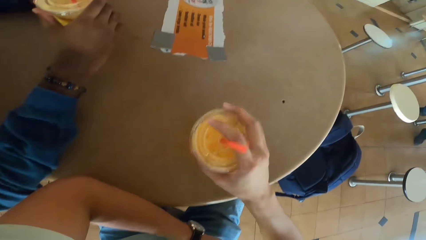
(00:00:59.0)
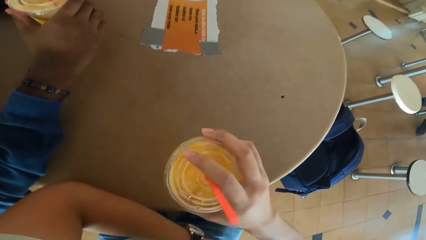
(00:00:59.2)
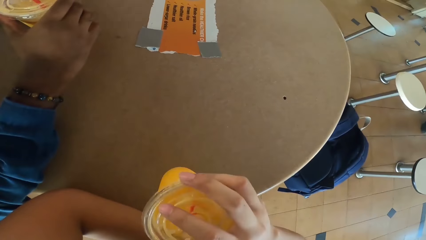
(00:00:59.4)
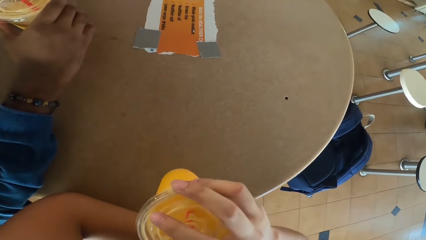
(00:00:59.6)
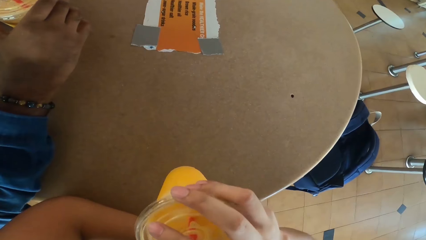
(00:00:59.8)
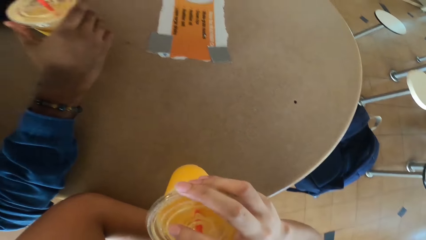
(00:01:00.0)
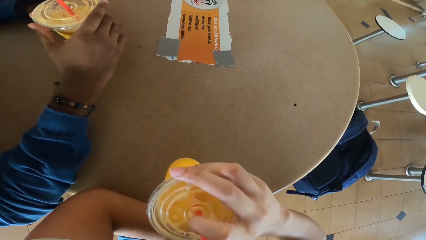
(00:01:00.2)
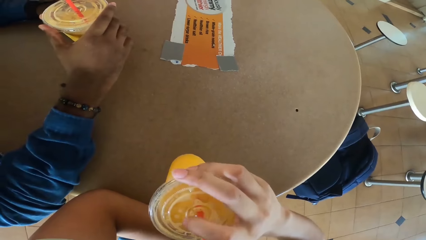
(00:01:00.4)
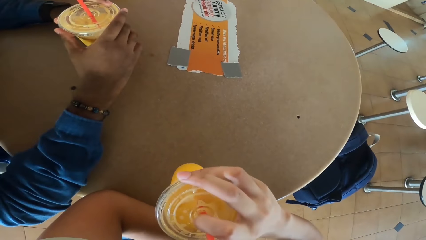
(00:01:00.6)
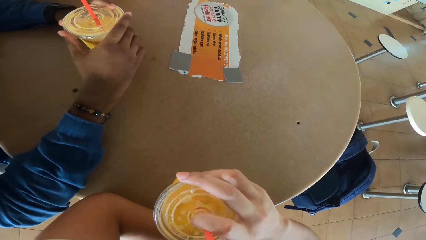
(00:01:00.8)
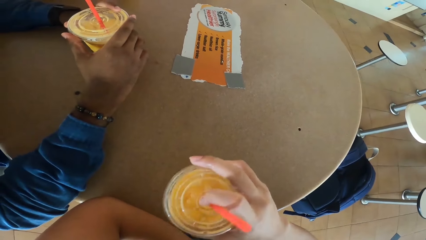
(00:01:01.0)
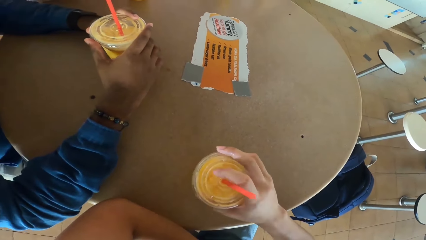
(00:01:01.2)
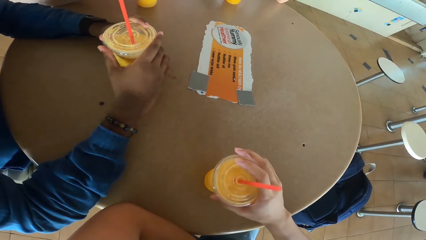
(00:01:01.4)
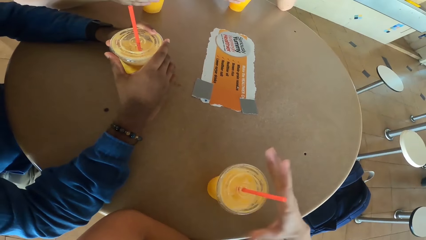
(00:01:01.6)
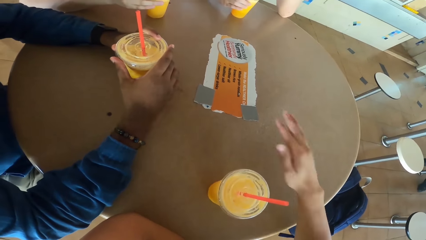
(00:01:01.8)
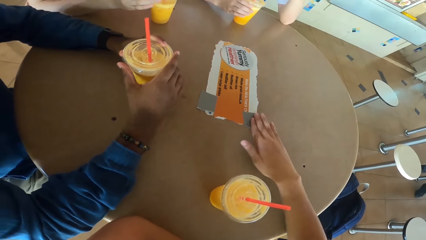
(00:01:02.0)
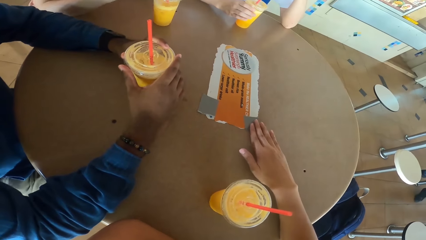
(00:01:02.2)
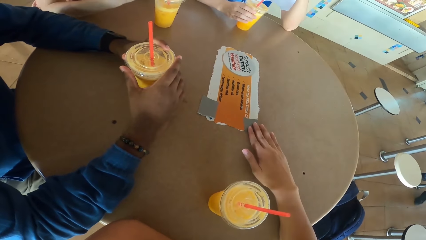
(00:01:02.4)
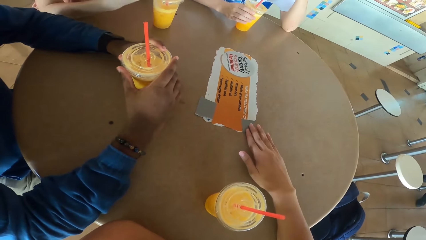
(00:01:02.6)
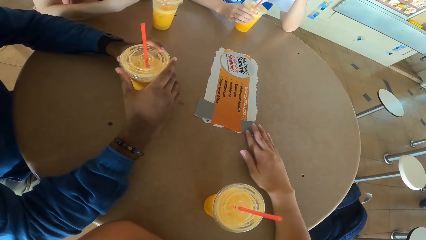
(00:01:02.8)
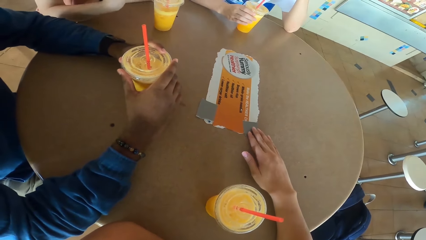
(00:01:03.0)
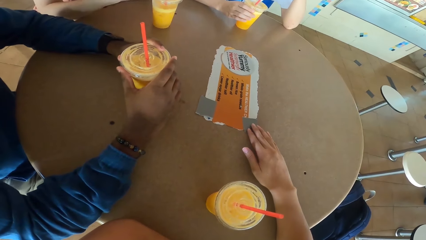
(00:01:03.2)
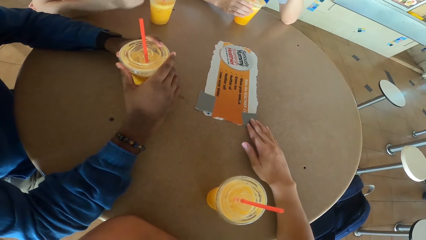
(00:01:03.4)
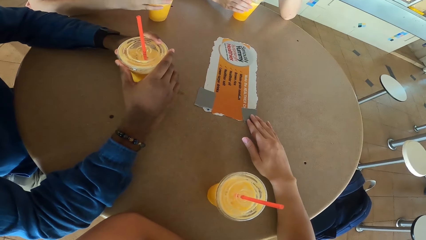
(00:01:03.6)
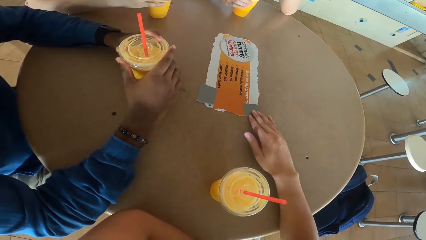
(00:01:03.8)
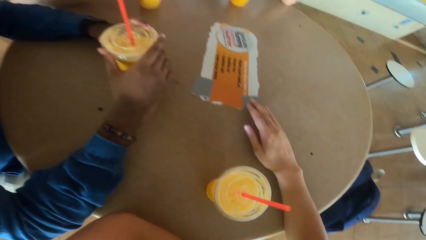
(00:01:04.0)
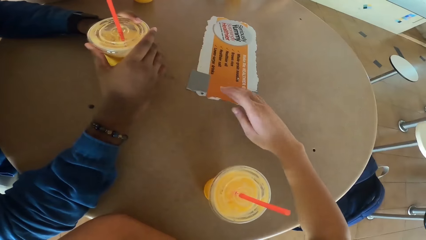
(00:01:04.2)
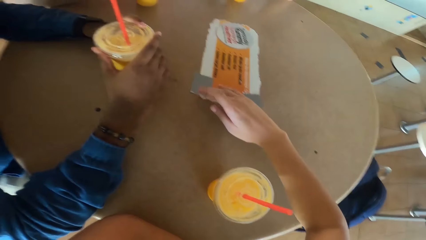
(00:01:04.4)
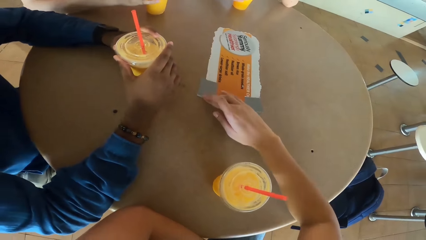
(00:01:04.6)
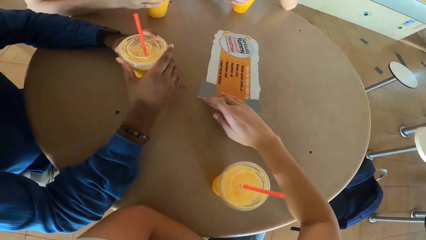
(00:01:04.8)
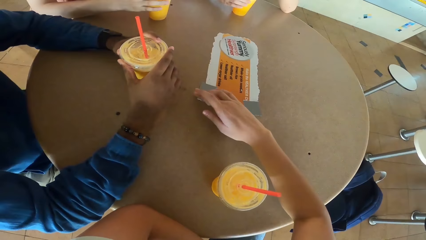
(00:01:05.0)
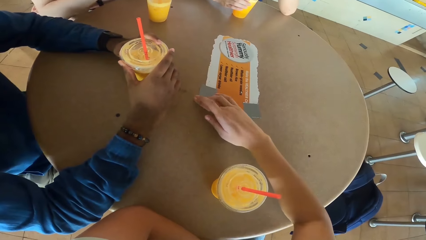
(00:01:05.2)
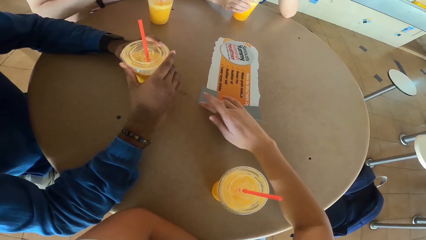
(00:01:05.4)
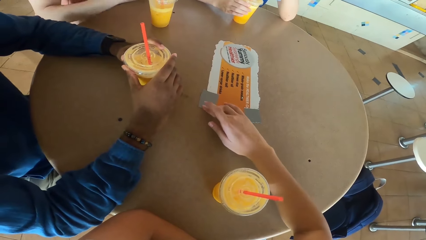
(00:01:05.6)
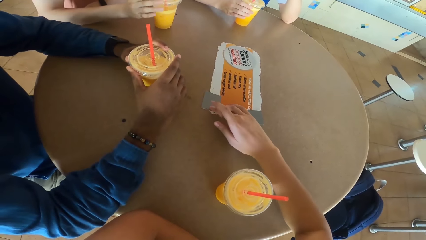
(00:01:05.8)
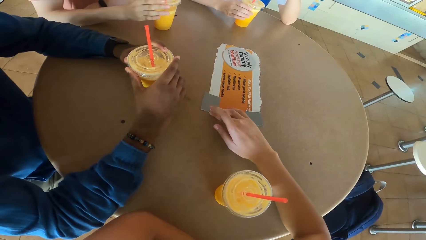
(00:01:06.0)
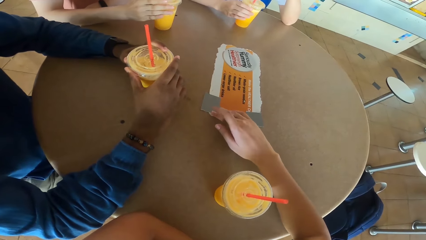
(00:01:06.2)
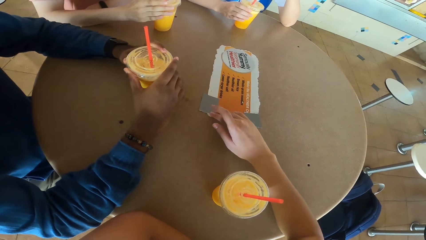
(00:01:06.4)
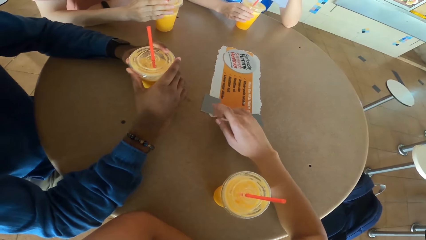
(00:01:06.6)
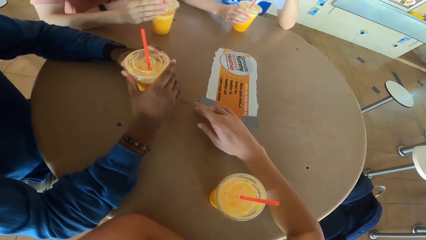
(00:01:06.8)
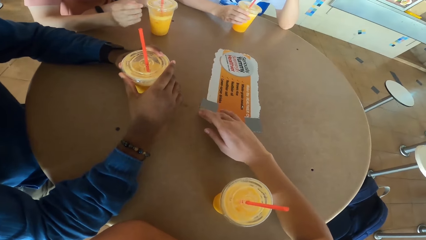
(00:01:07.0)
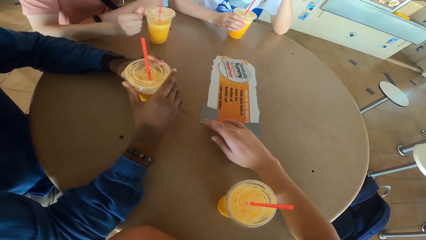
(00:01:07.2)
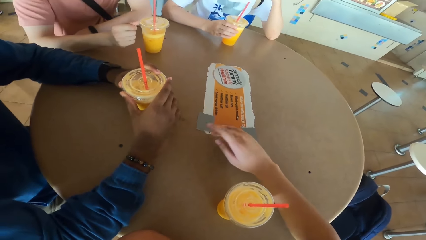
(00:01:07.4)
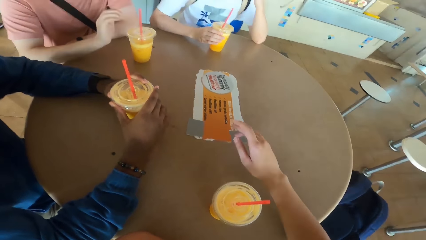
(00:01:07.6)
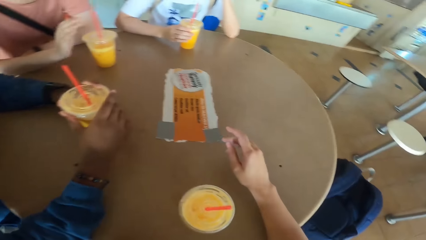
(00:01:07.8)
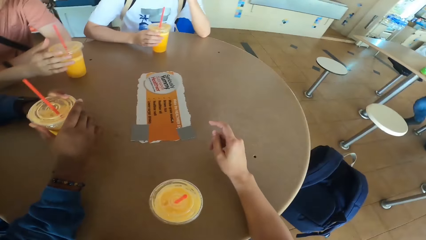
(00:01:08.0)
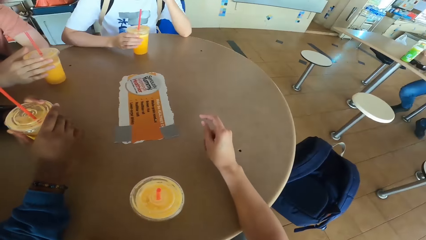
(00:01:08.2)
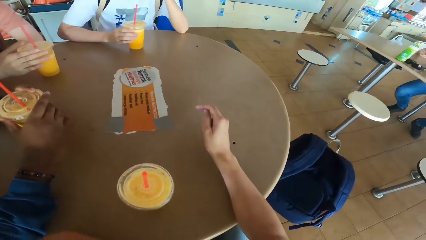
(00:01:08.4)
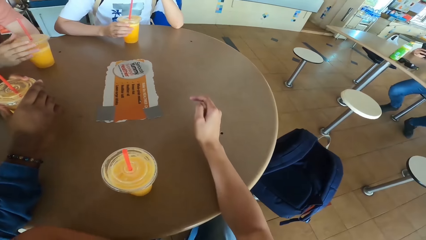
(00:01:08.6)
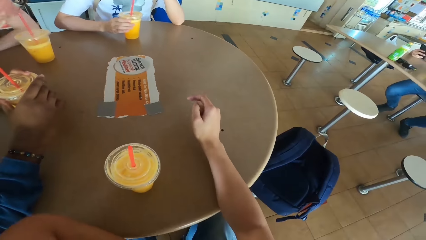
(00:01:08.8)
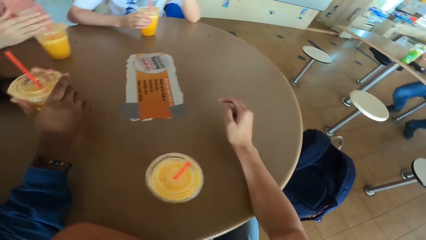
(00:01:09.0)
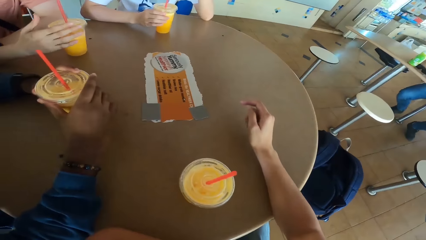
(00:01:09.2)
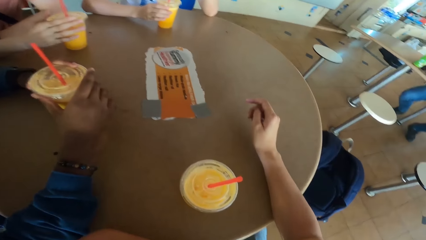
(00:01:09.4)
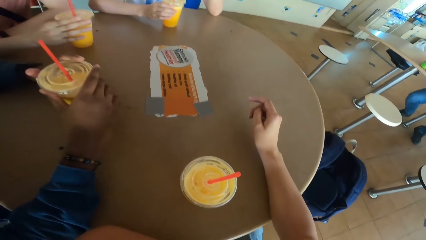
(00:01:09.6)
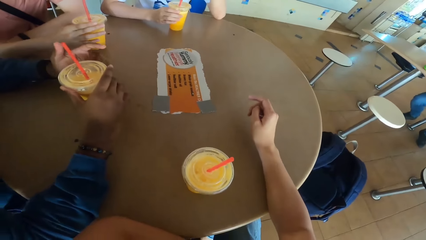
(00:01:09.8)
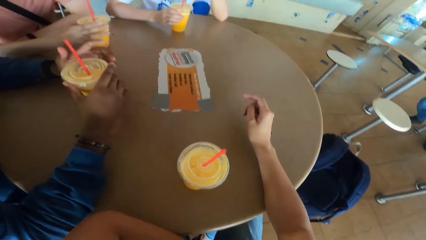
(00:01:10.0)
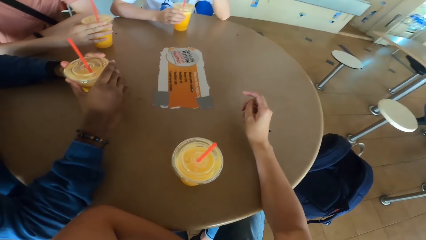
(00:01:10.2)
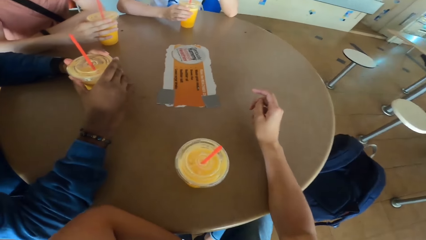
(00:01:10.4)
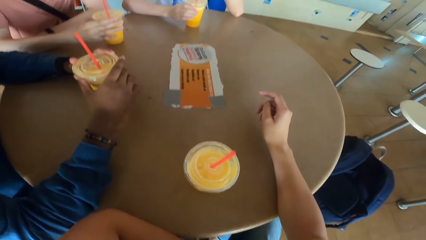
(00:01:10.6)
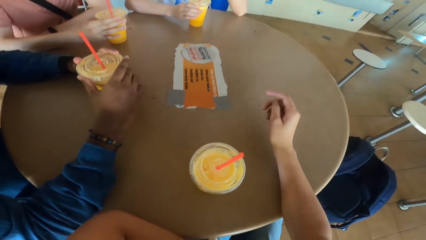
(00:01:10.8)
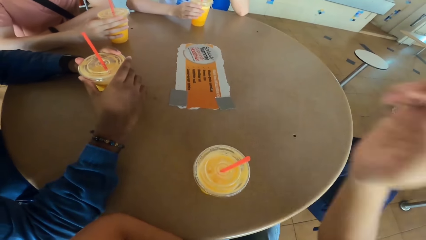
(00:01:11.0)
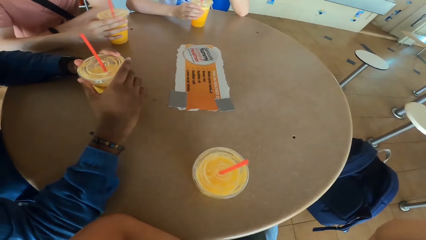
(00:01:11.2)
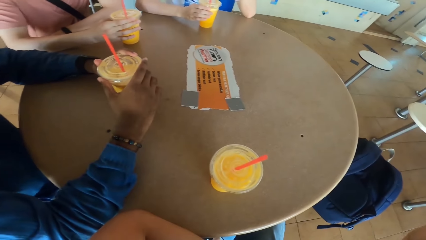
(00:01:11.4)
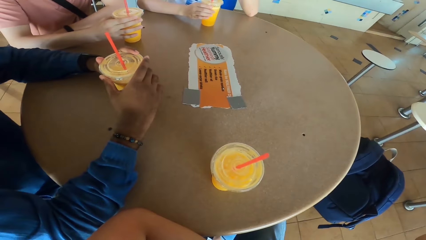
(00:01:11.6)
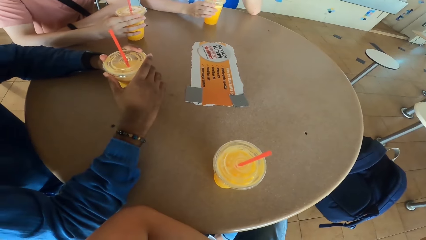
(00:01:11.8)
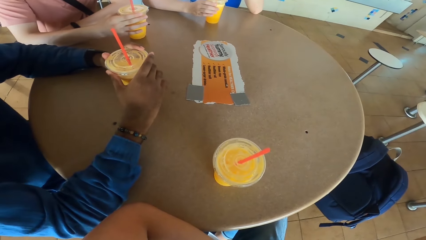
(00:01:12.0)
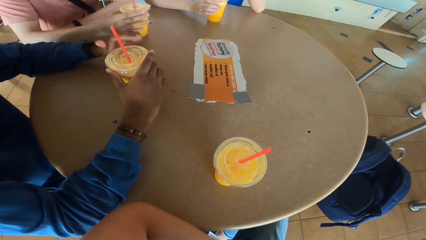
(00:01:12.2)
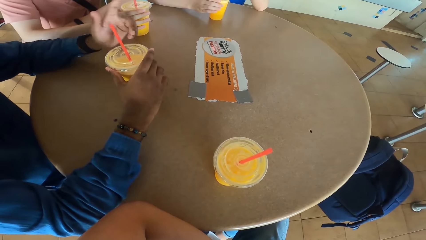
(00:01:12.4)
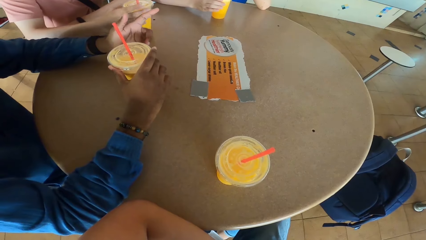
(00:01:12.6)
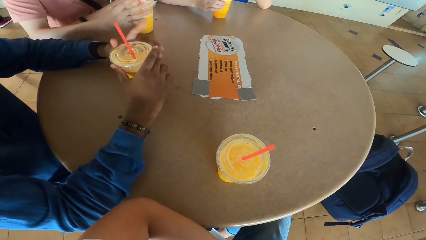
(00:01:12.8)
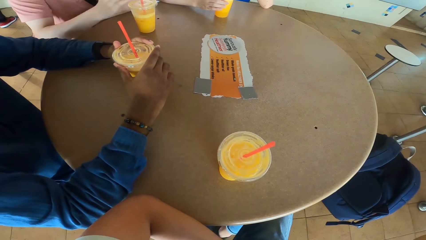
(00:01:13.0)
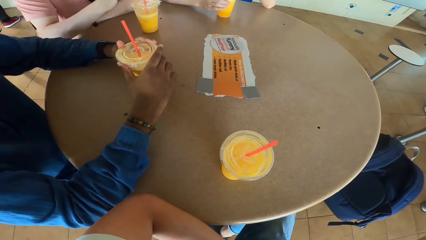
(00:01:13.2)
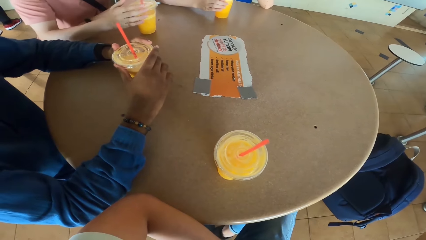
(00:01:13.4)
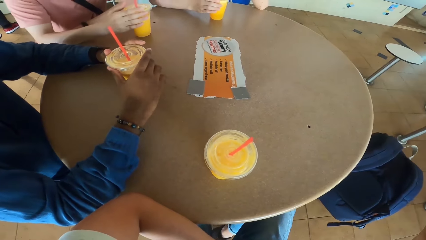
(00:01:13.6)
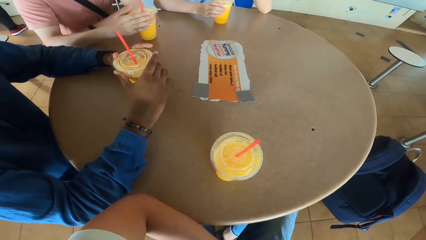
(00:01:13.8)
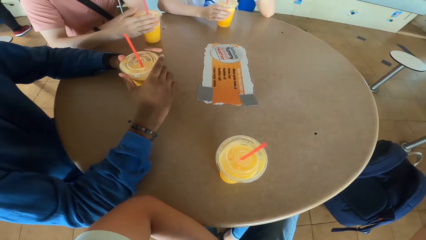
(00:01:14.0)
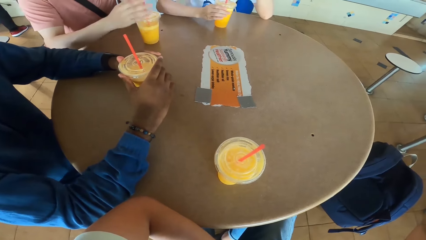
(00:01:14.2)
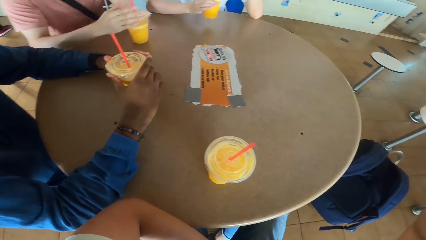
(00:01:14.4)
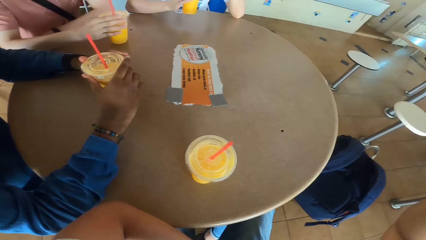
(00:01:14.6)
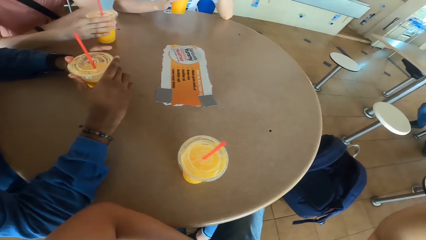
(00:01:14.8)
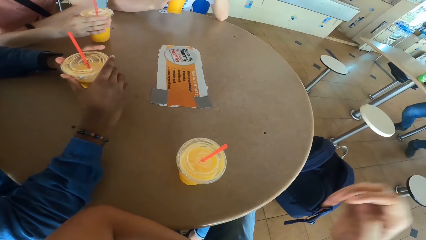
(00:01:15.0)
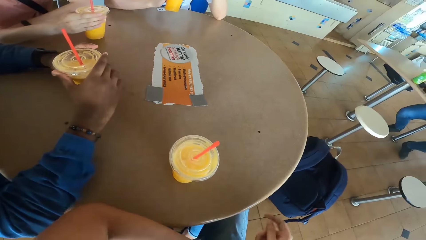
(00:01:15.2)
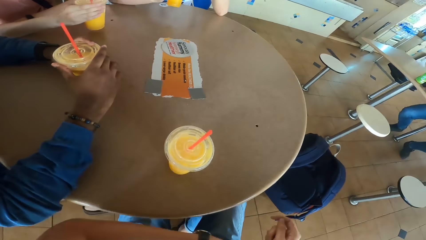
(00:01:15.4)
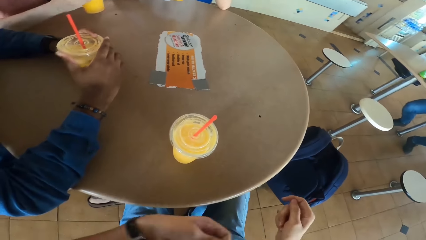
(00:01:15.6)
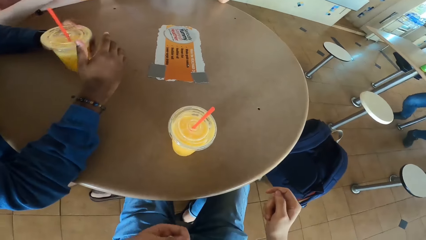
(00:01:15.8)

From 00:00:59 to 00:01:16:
The camera wearer picks up a juice can or tumbler from the table and sips juice from the can. He places the juice can on the table. He puts his hand on the table. A man lifts his hand and holds the tumbler. The camera wearer converses with the man. The man gestures with his hand. The camera wearer lifts his hand. The man responds to the camera wearer. Another man converses with the first man and gestures with his hand. The first man responds to the other man. The camera wearer puts down his hand.
